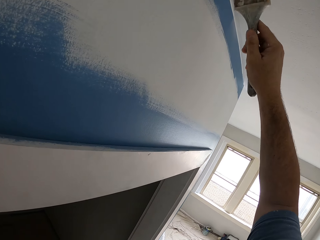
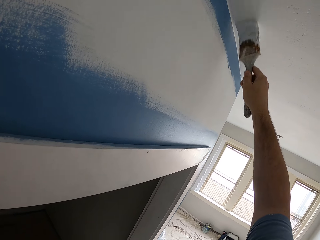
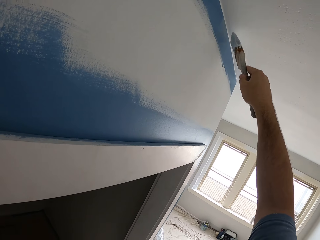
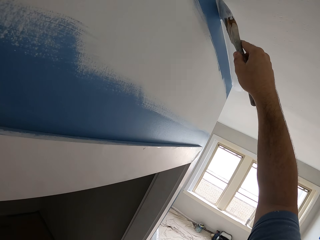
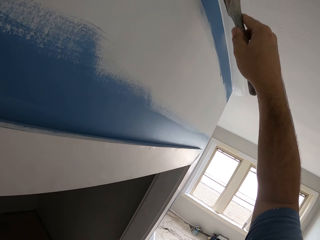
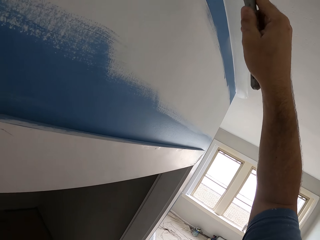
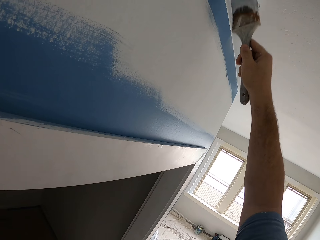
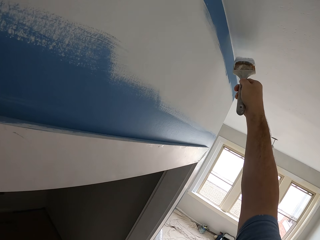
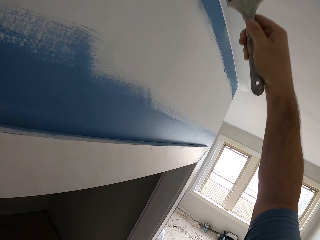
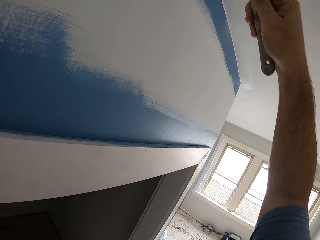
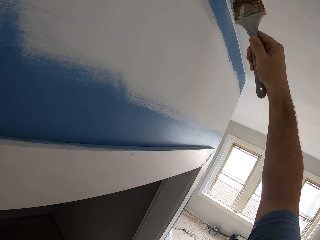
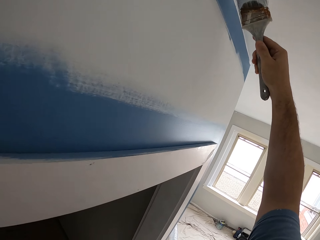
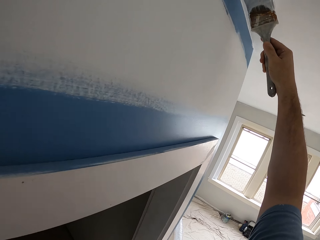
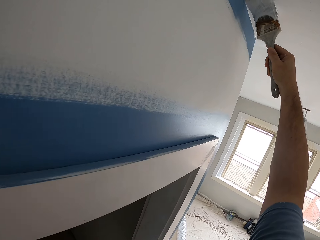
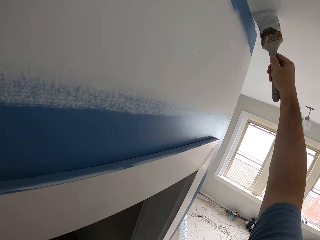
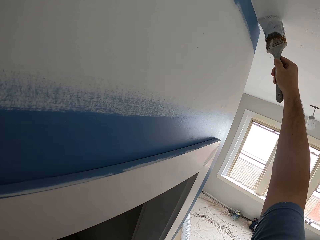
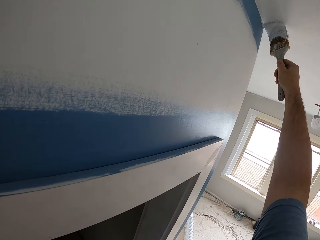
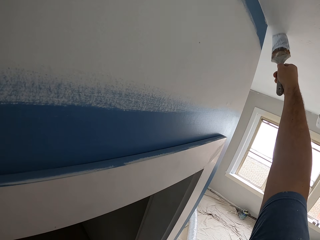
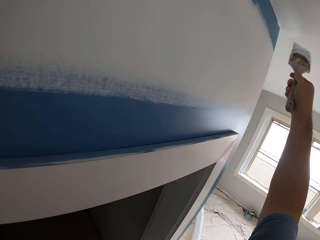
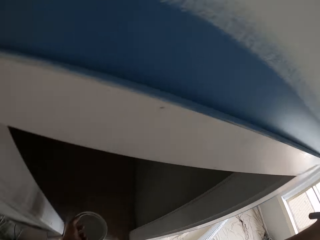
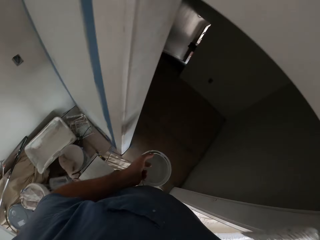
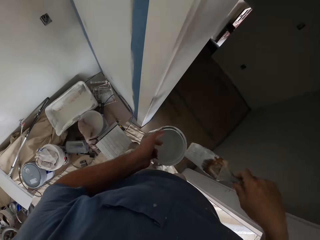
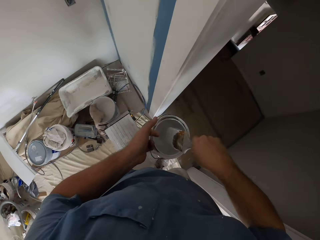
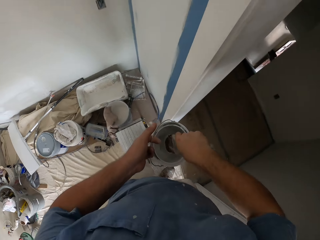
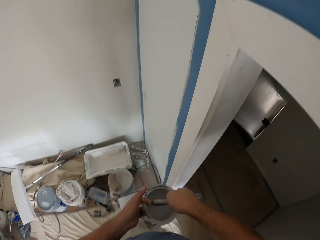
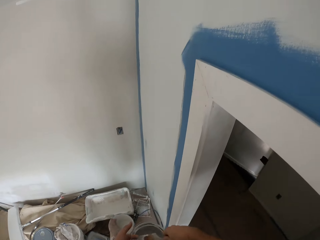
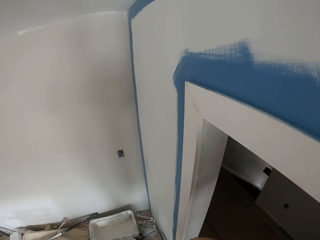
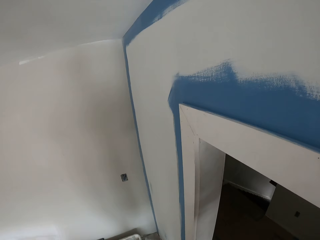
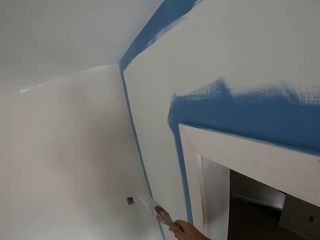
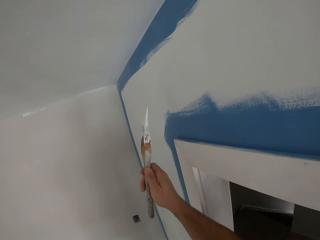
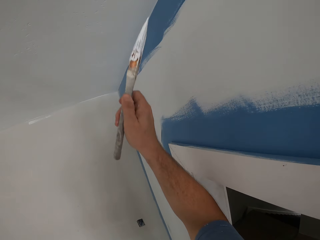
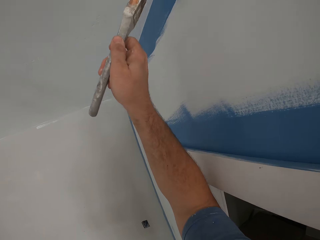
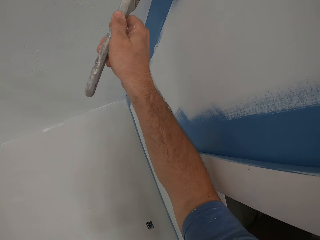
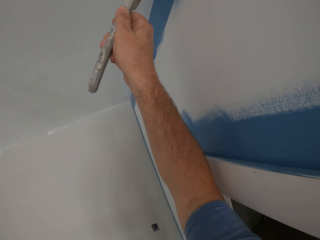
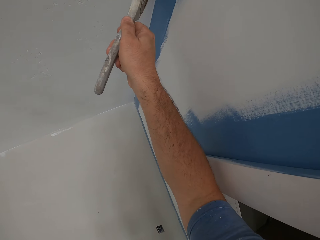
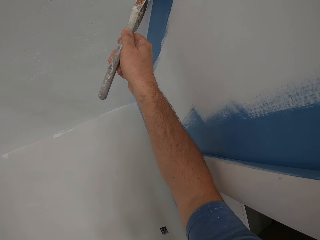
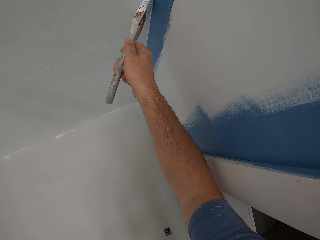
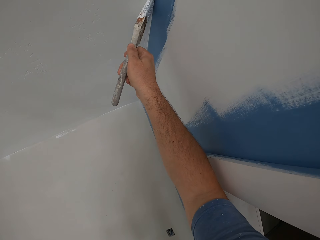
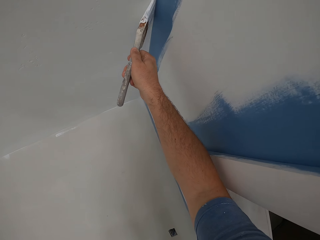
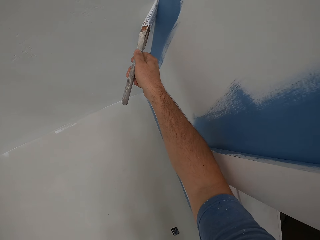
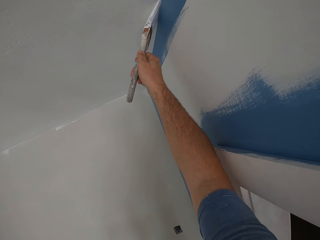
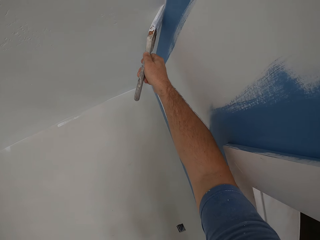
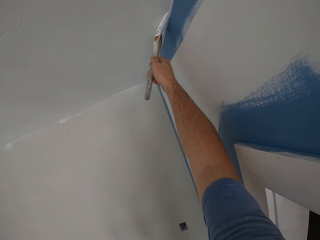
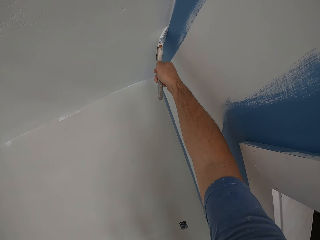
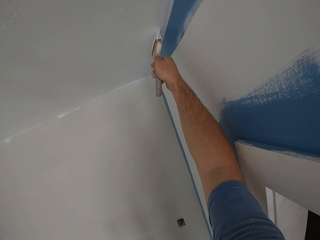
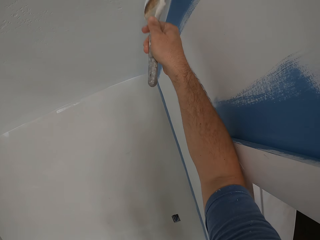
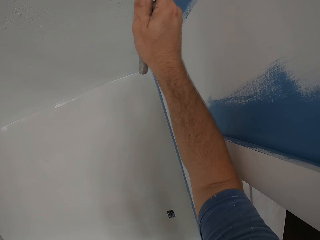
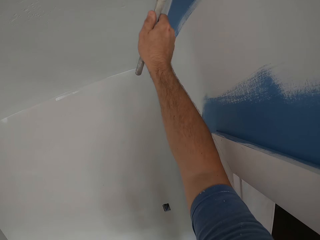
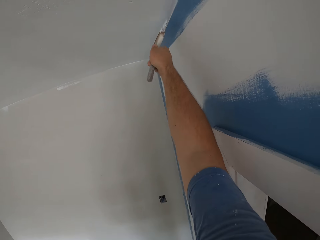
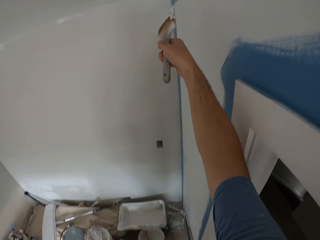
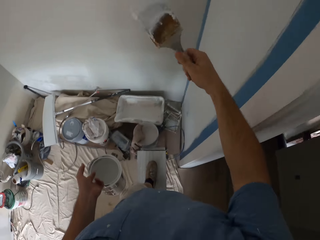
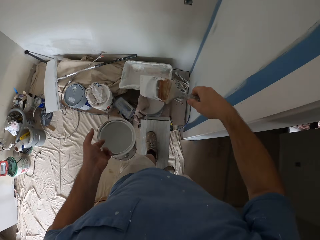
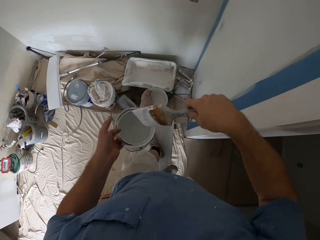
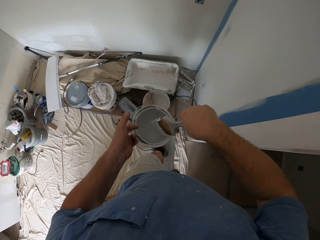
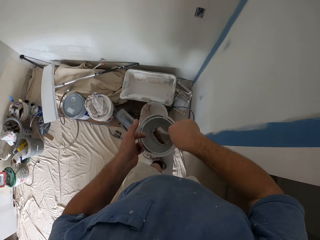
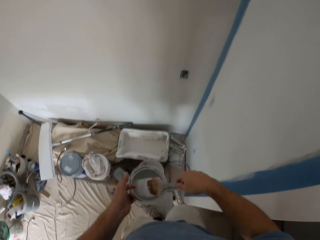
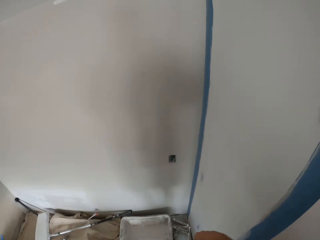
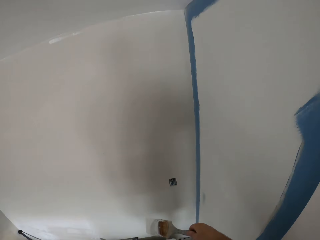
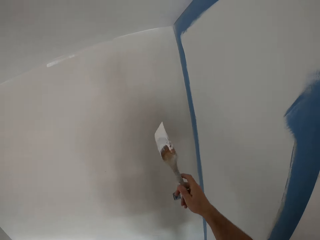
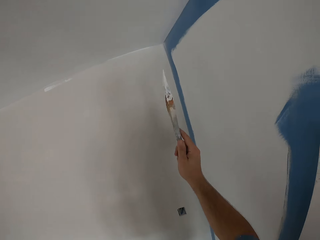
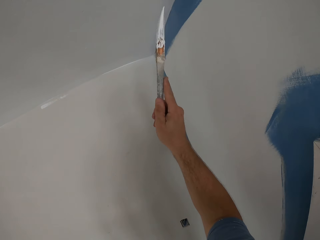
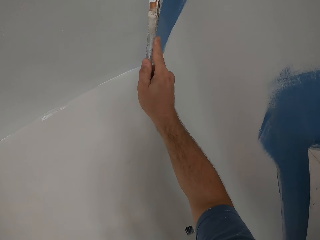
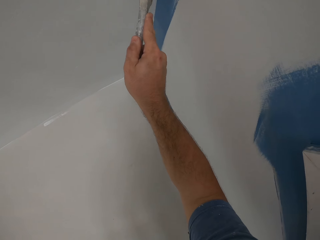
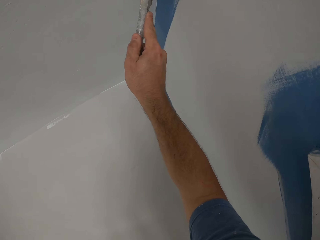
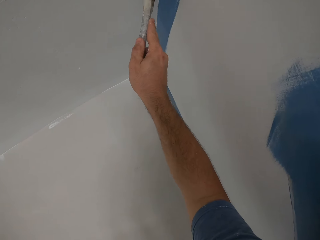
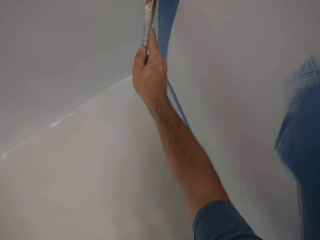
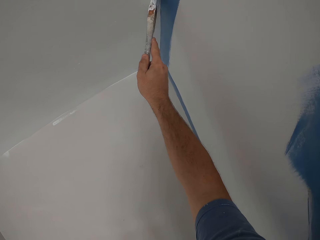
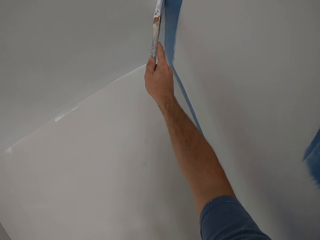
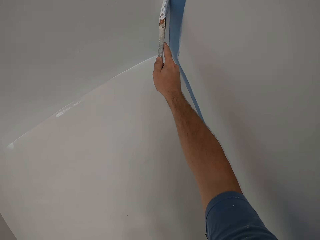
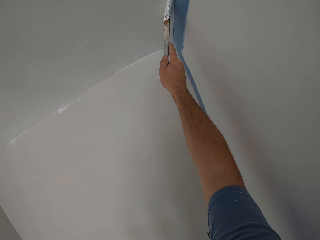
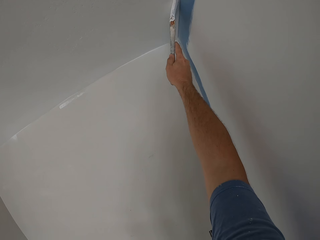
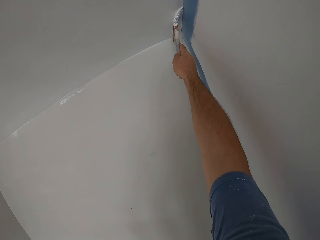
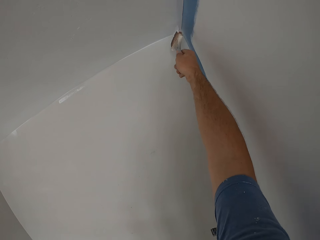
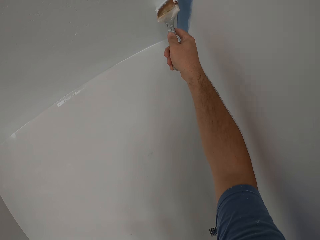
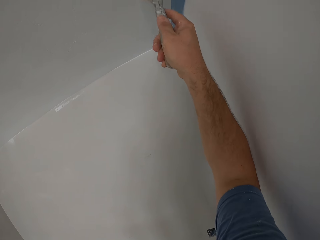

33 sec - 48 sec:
The camera wearer dips the paint brush into the bucket of paint. They paint the wall. They continue to paint the ceiling. They dip the paint brush in the bucket of paint. They paint the wall. They continue painting the ceiling.

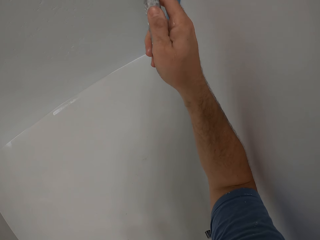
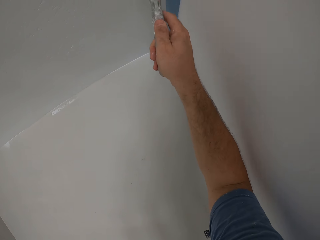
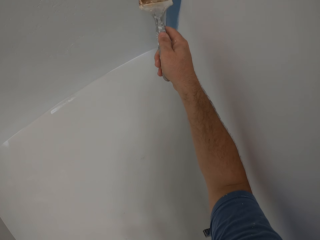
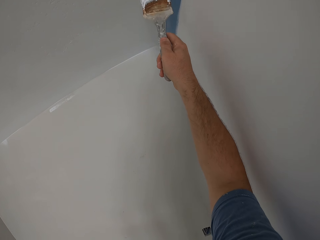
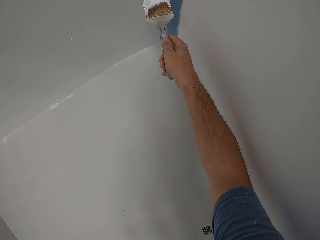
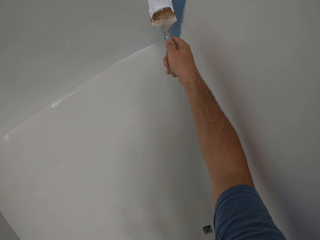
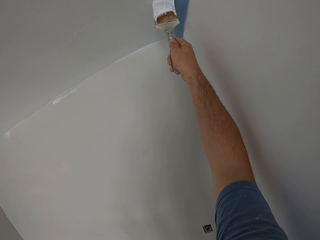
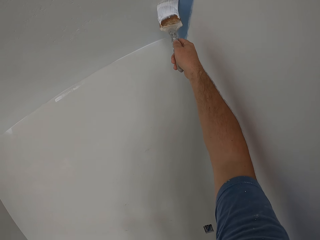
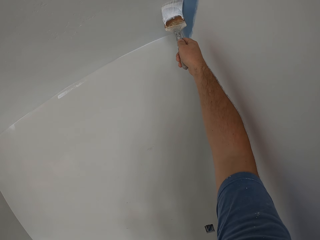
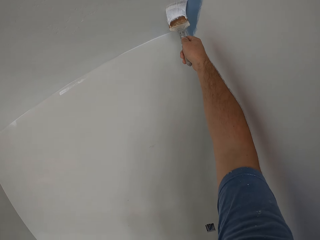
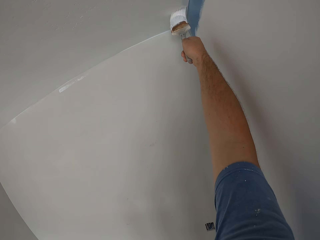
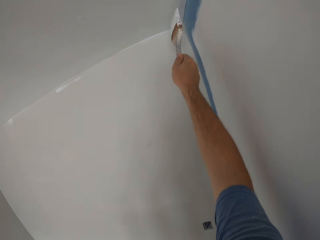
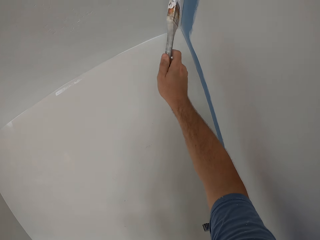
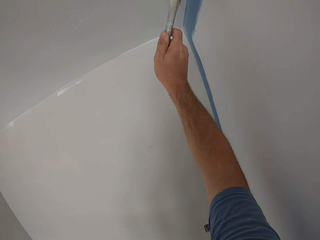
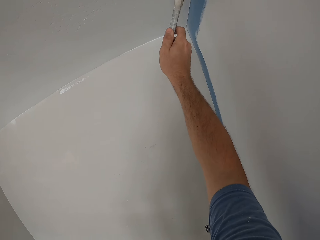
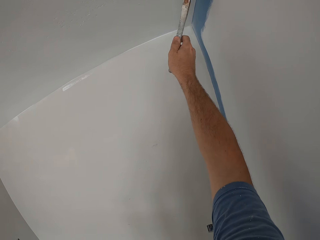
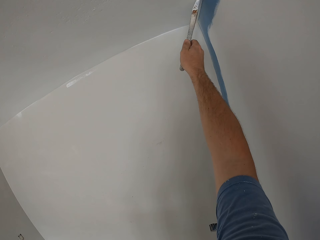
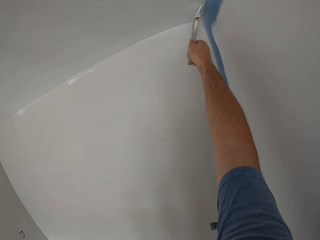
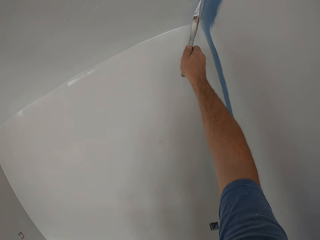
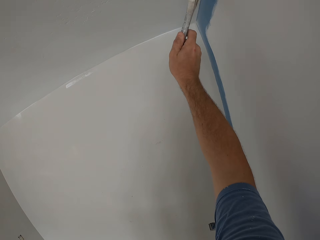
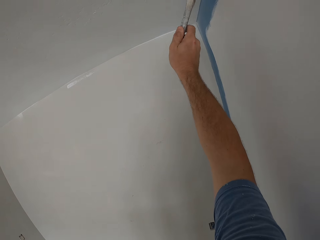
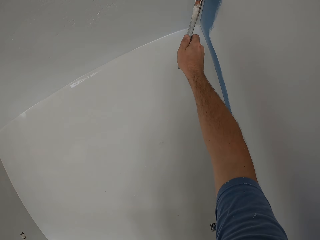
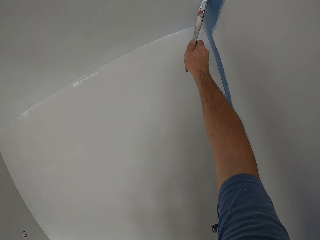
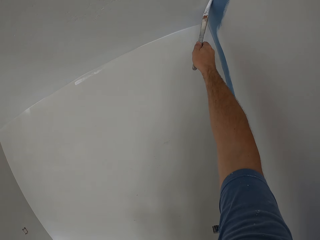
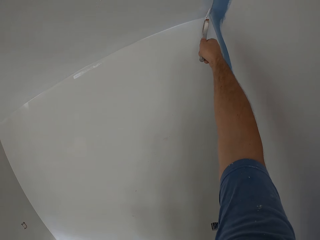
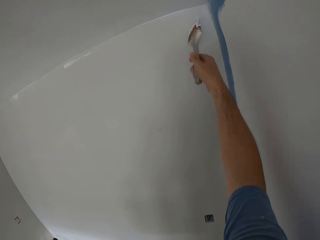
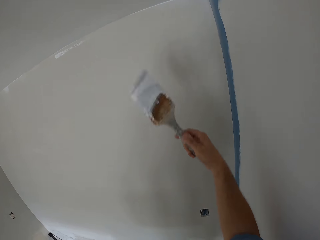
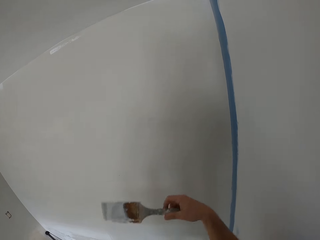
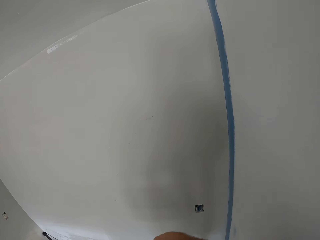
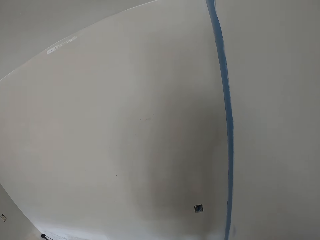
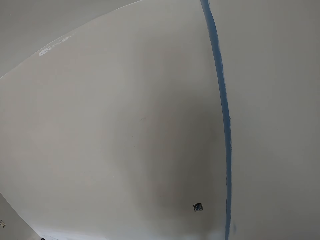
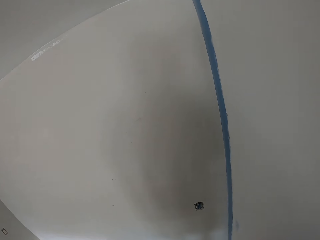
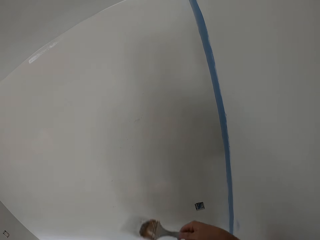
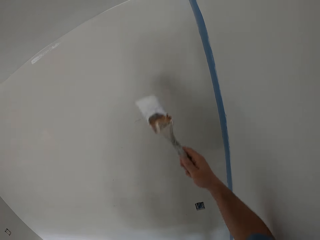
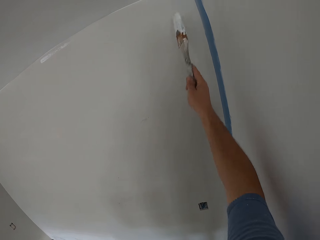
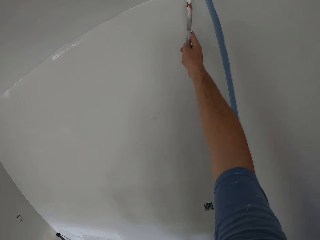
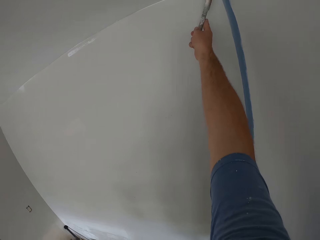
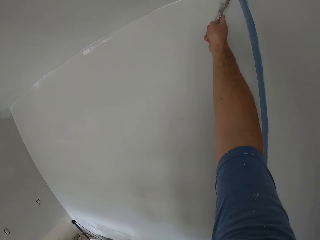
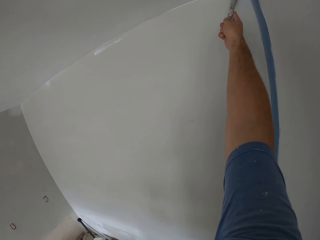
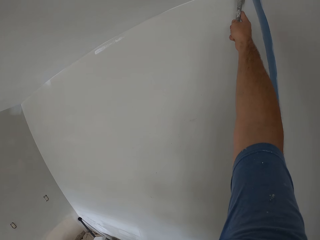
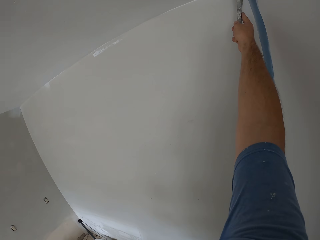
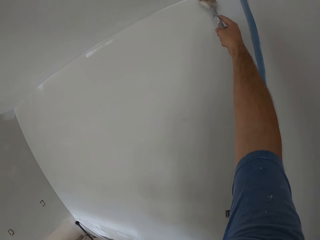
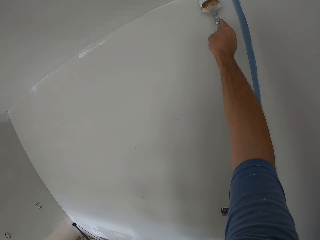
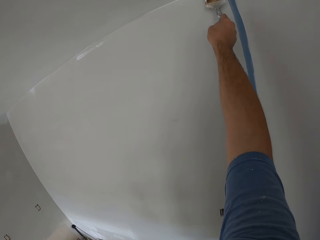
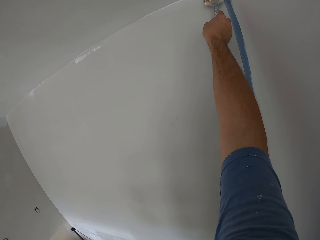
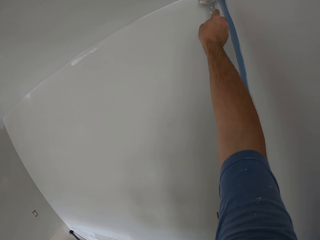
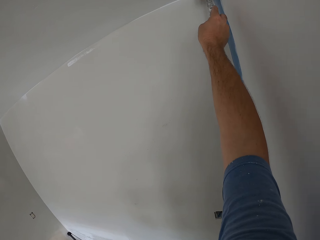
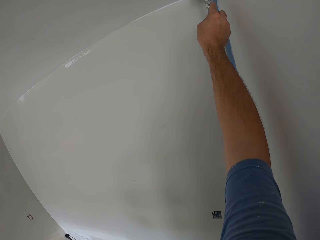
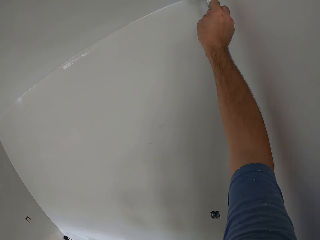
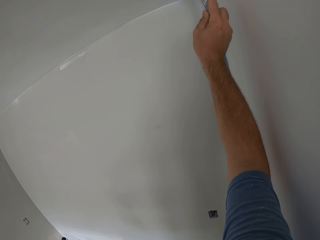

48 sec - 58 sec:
The camera wearer dips the paint brush in the bucket of paint. They continue painting the ceiling. They paint the wall.
